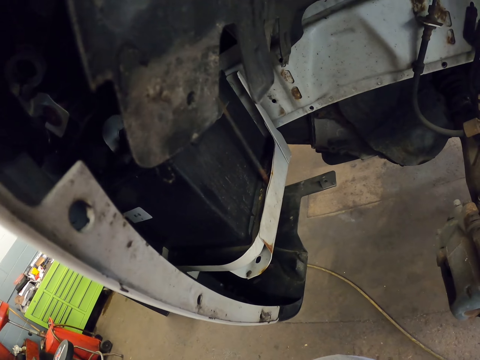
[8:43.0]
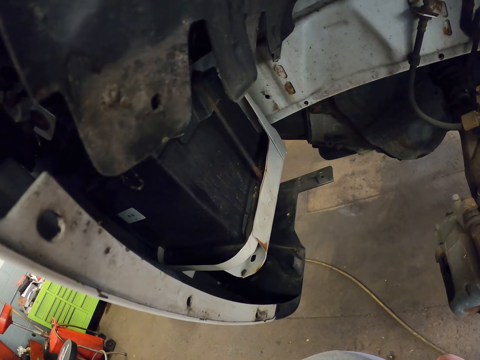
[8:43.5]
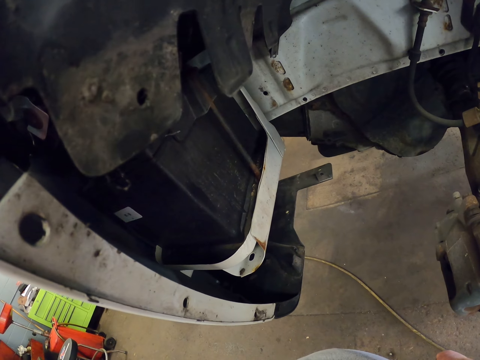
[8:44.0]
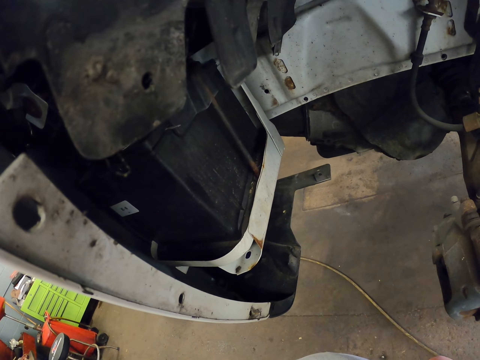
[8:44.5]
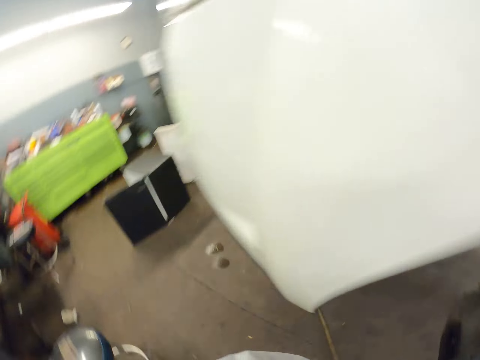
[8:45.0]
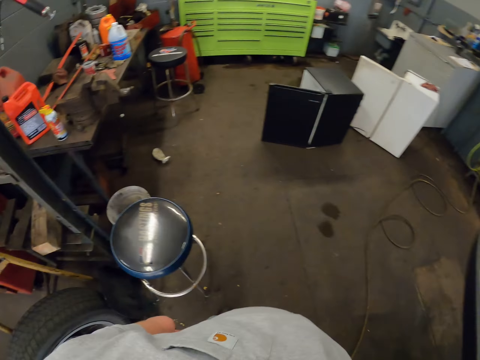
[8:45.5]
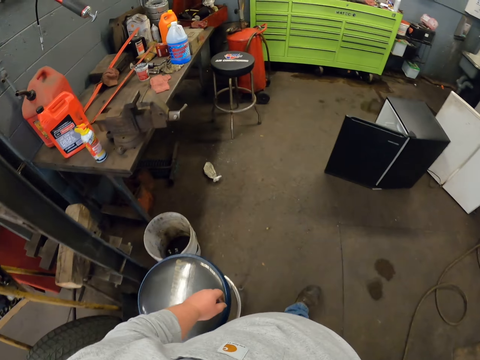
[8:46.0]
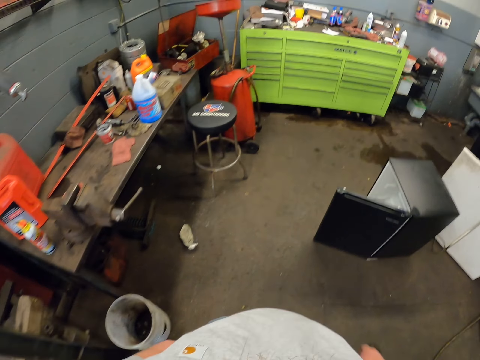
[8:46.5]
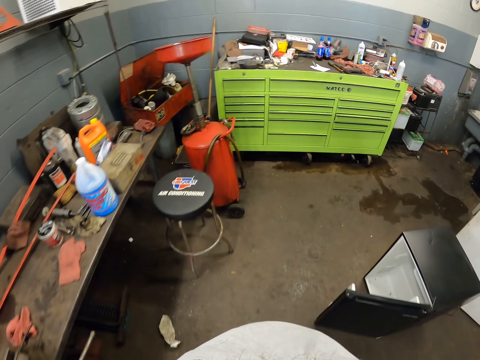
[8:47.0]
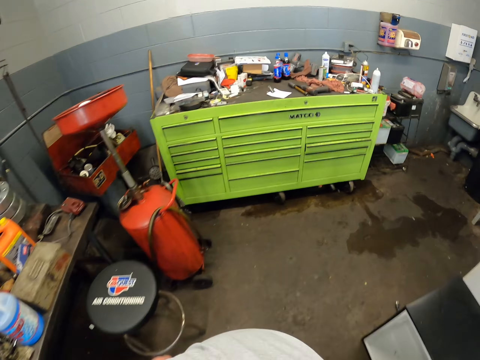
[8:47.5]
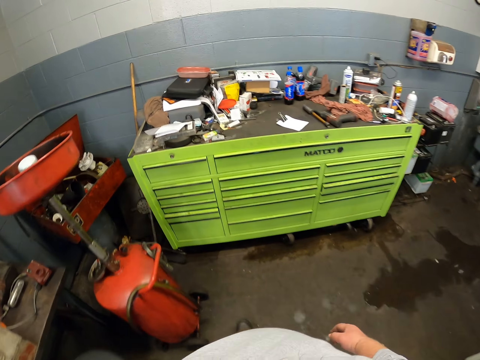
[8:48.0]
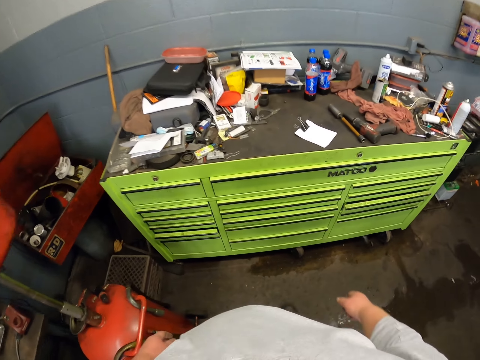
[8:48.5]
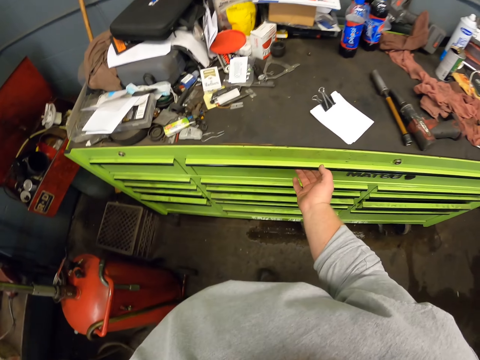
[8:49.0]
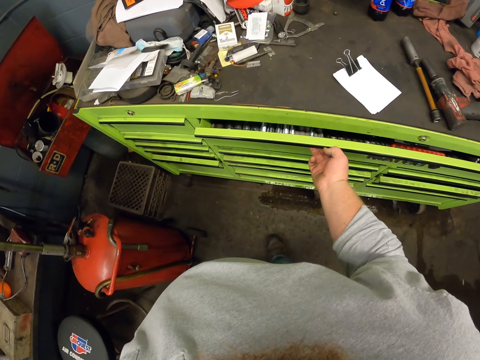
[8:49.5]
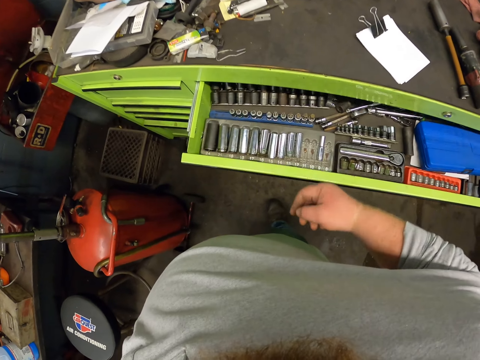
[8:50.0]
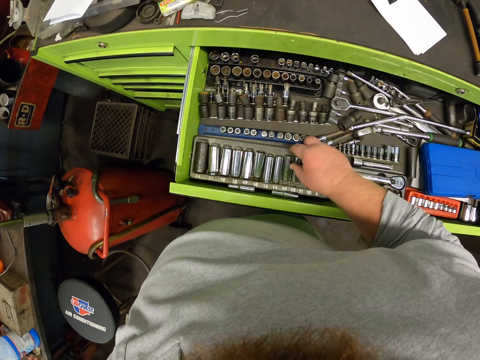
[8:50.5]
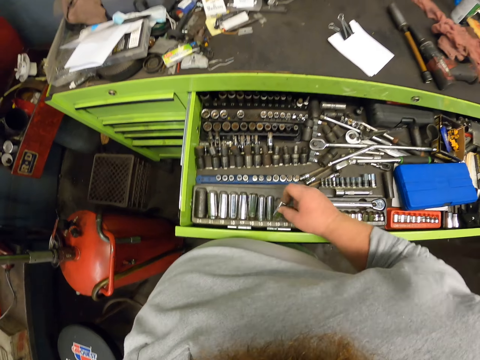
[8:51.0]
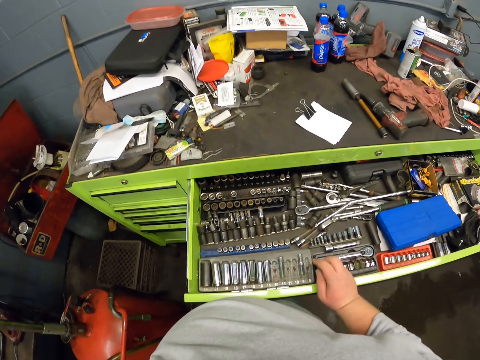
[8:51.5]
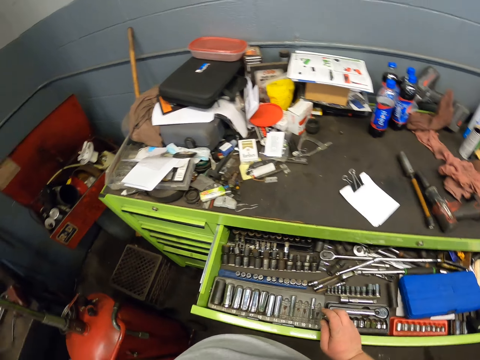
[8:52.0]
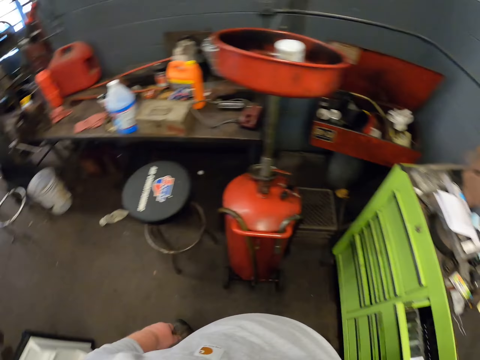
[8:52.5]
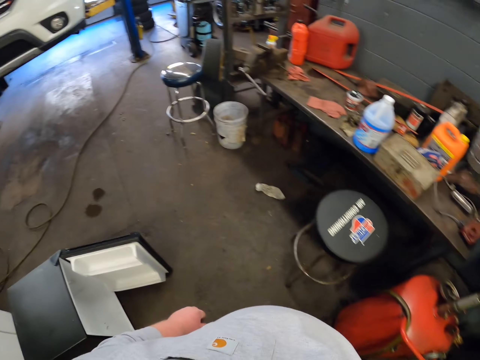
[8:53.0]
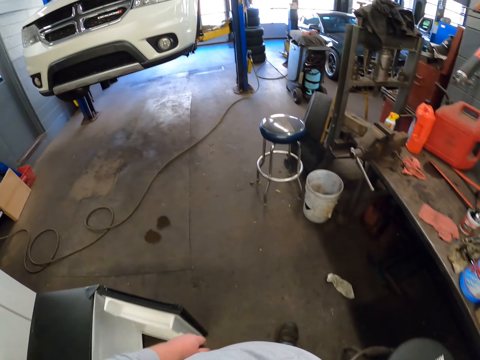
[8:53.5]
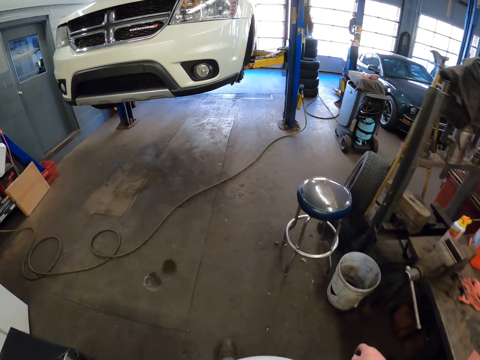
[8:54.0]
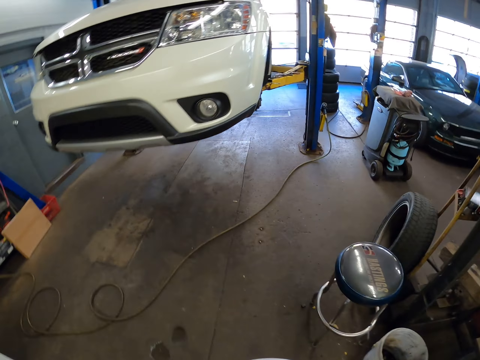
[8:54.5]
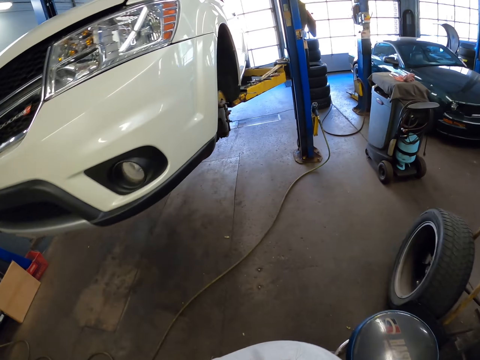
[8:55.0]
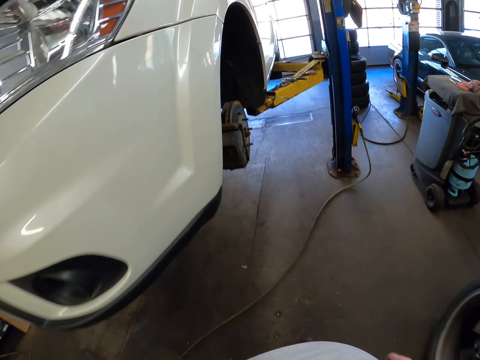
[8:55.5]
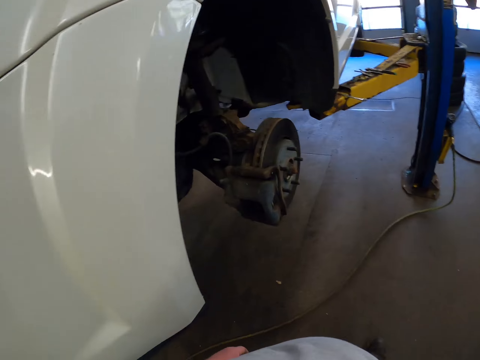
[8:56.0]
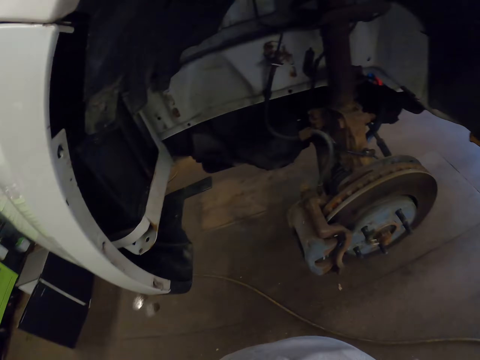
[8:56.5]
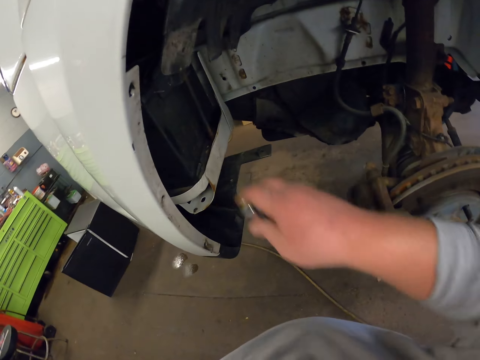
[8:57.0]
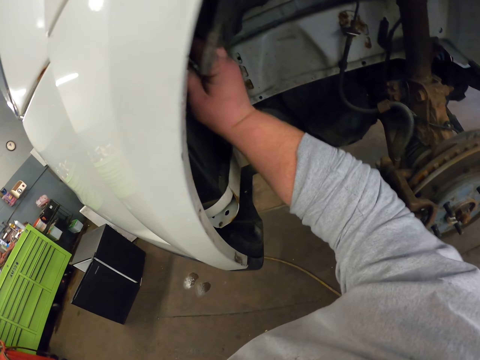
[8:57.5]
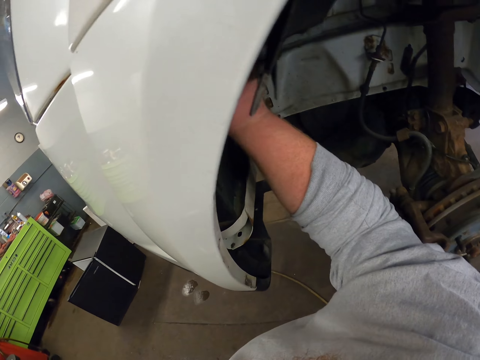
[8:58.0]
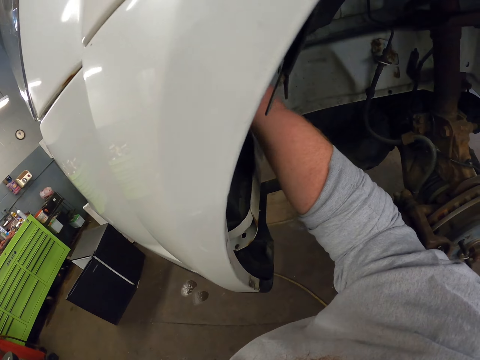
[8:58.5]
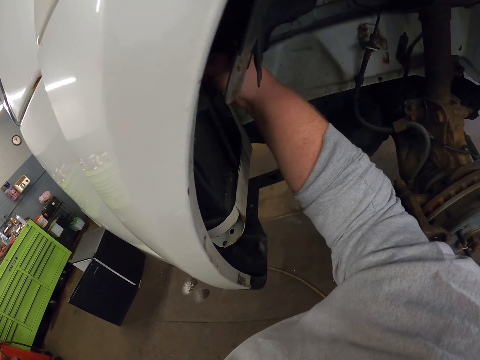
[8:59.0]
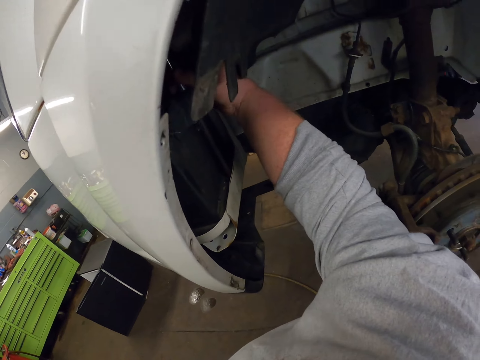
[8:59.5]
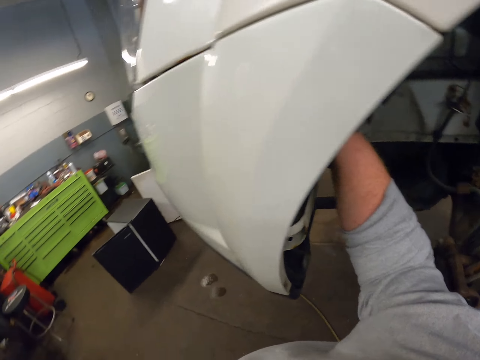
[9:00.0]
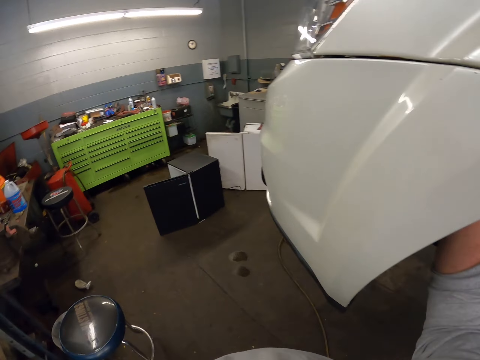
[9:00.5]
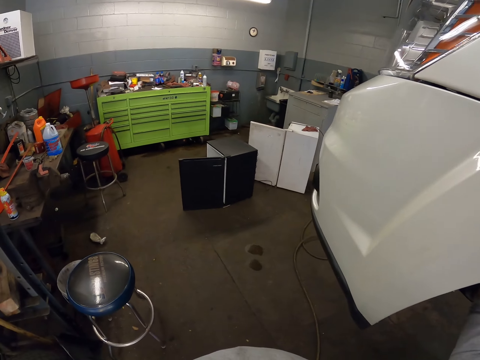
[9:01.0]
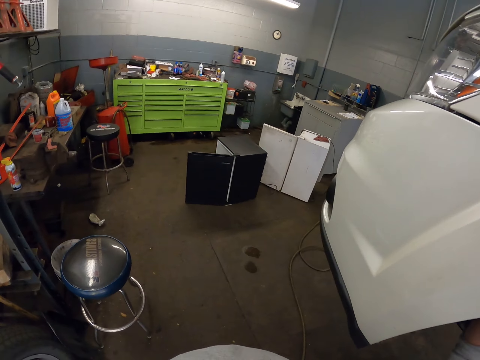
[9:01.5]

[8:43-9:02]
The camera wearer walks towards the toolbox. They open the drawer. They pick up a socket wrench in the drawer. They close the drawer. They walk towards the car. They touch the car part. They unfasten the nut with the socket wrench.

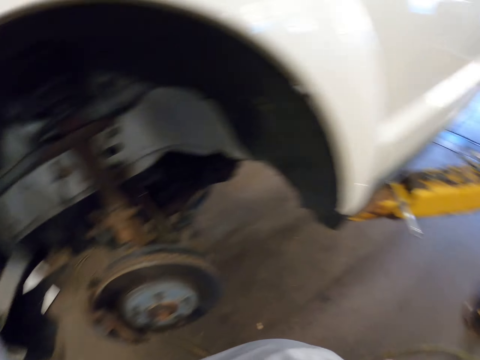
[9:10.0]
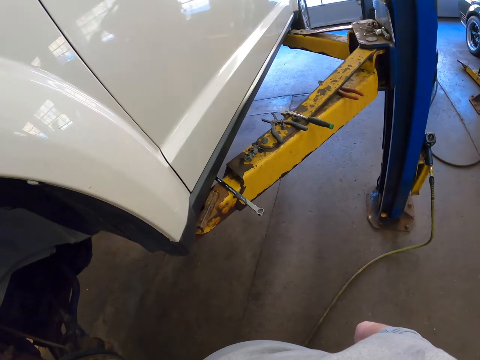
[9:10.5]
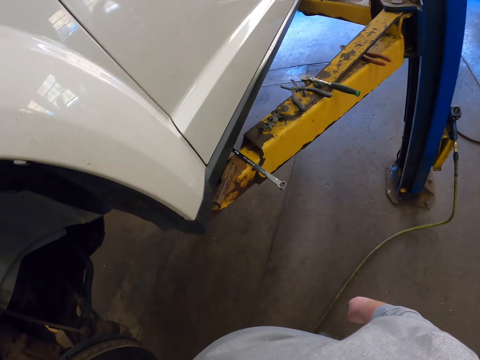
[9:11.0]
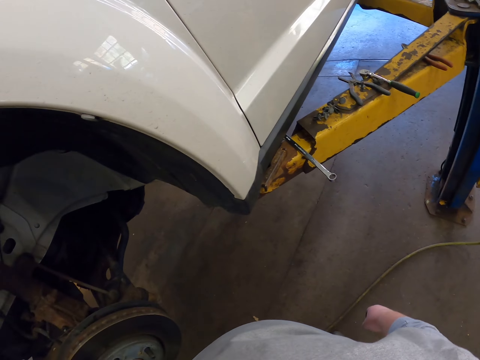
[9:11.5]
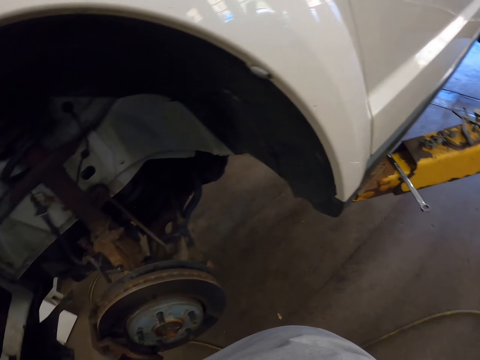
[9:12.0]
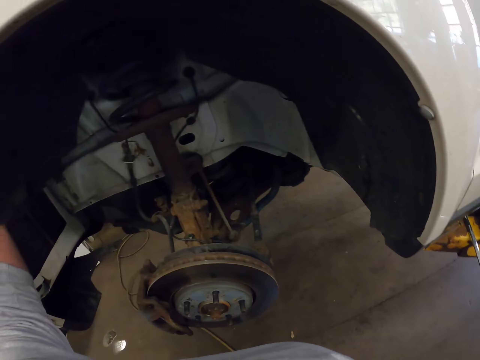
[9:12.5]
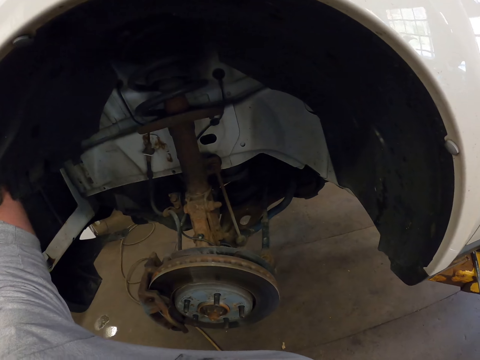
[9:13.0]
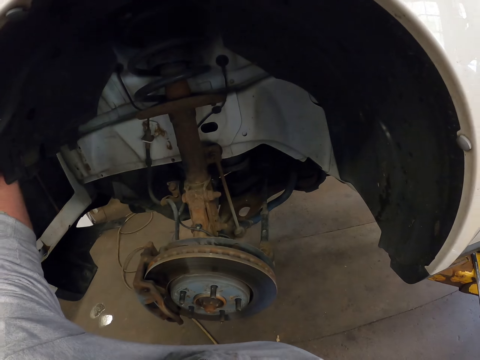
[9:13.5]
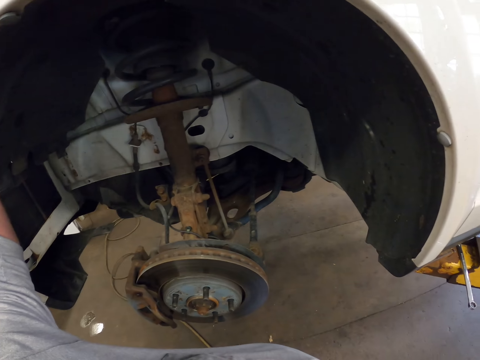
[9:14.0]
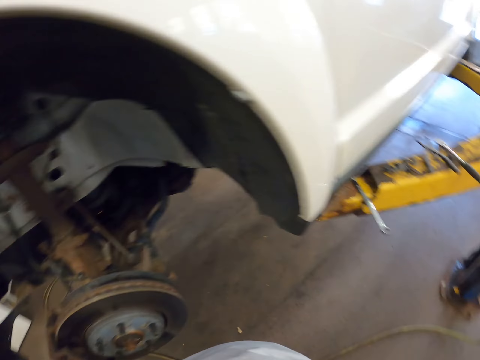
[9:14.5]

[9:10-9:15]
The camera wearer unfastens the nut with the left hand.

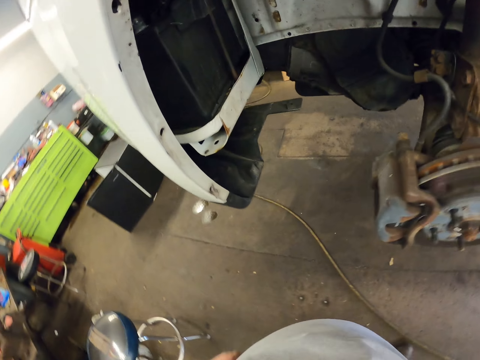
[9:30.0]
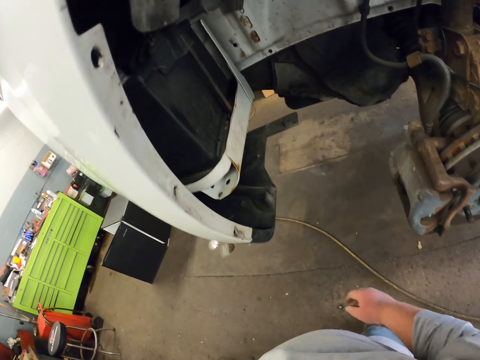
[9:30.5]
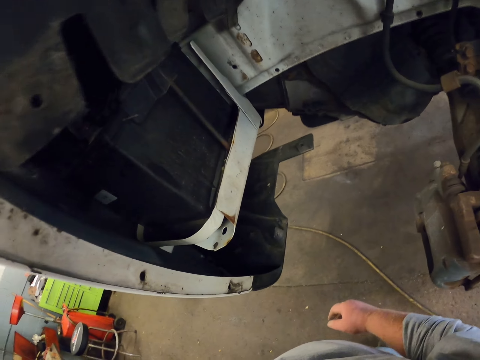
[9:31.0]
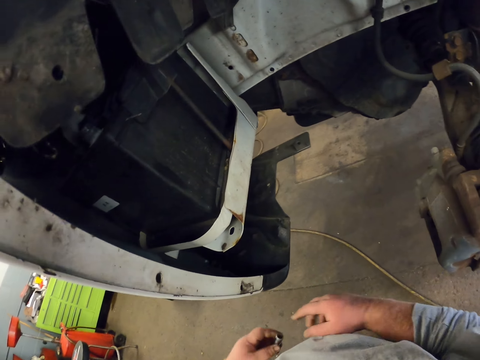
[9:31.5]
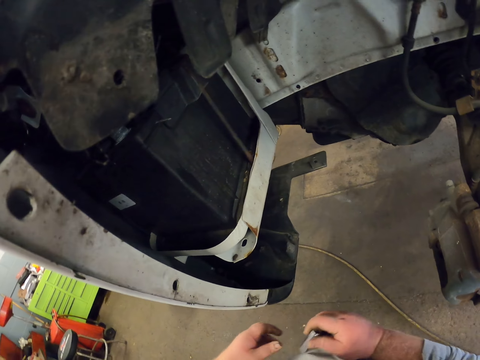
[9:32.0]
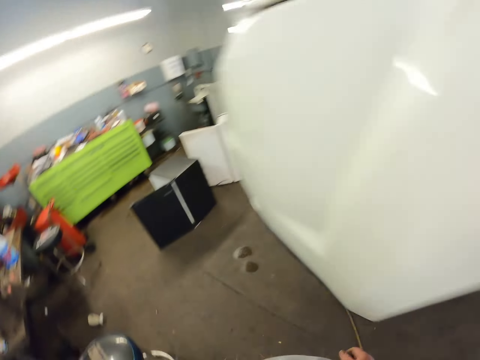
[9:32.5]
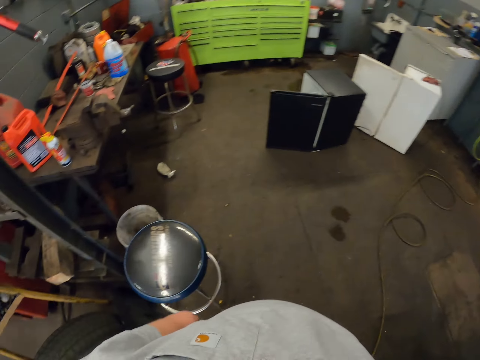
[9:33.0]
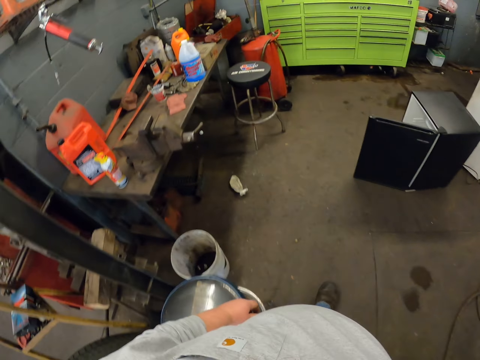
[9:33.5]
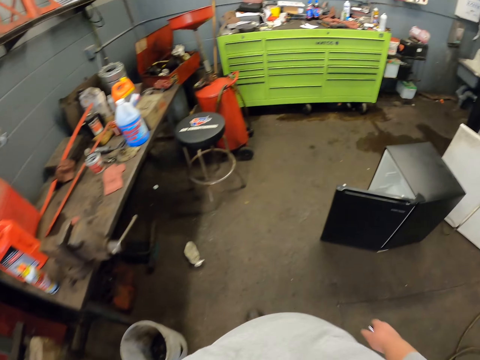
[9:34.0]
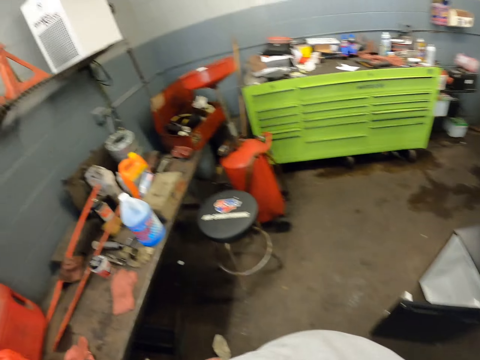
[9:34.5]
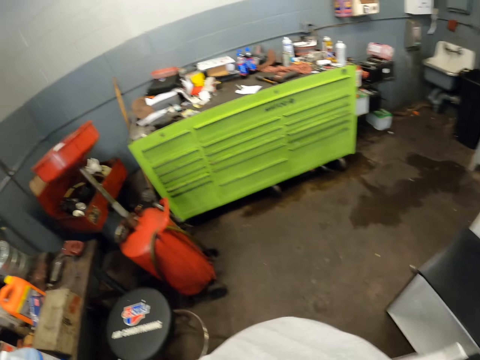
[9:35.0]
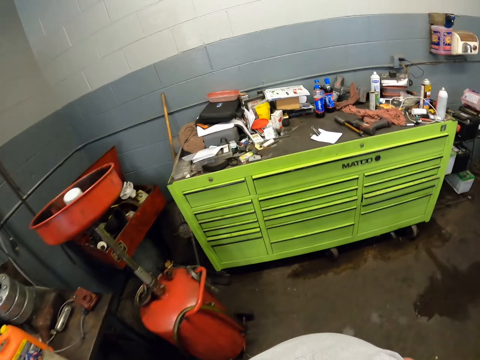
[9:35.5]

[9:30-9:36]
The camera wearer touches something in his hands. He moves towards the drawer.
